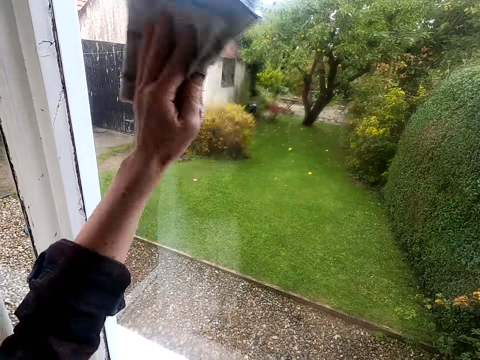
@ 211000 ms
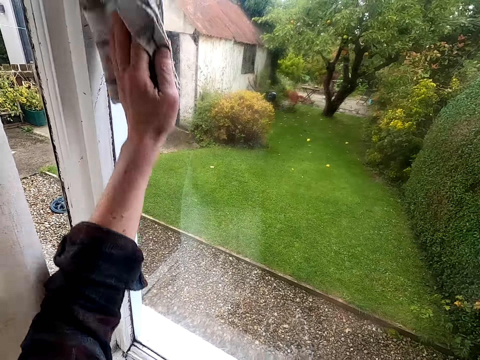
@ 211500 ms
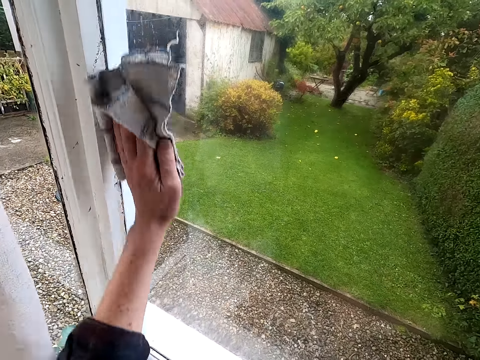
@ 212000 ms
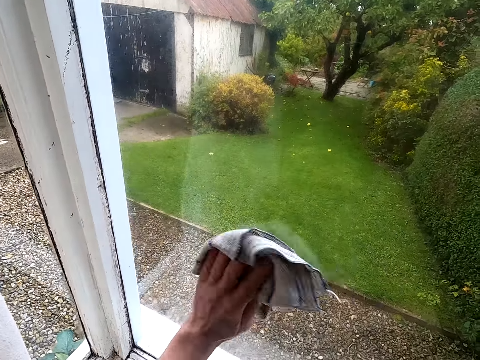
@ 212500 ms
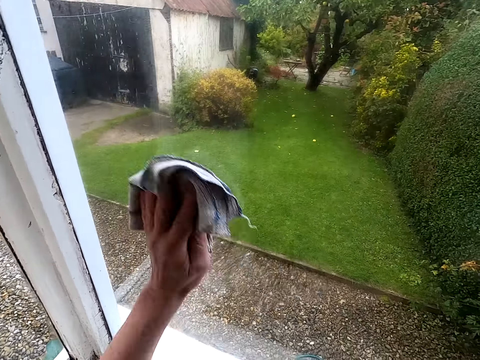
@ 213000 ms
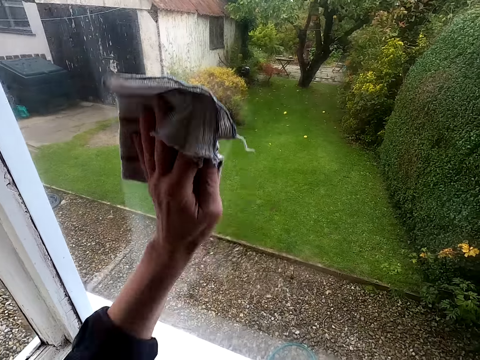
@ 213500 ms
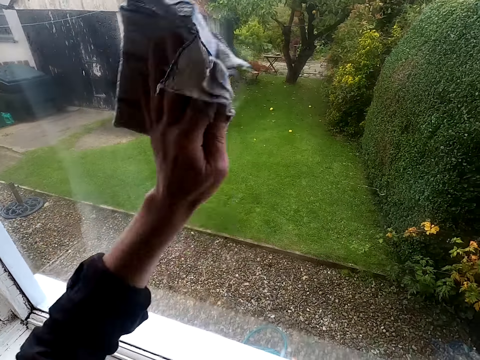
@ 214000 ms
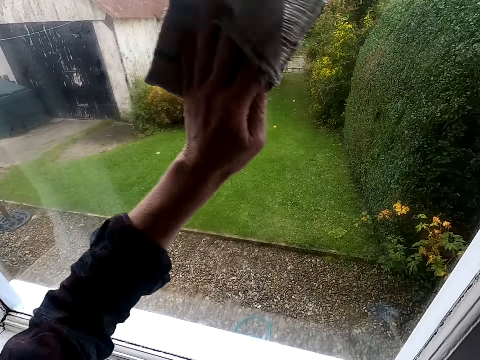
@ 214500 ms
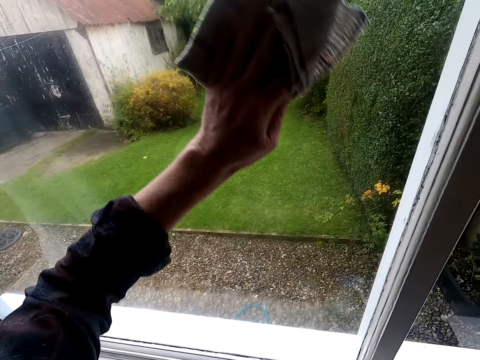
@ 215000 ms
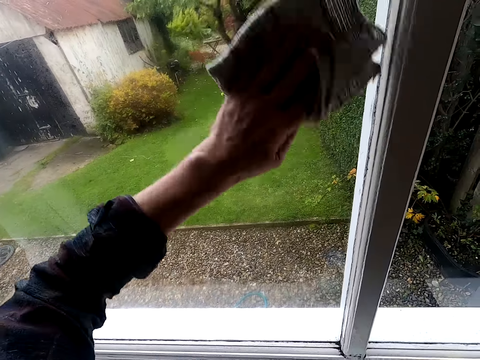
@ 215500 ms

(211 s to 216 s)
The camera wearer wipes a window glass with a kitchen towel.

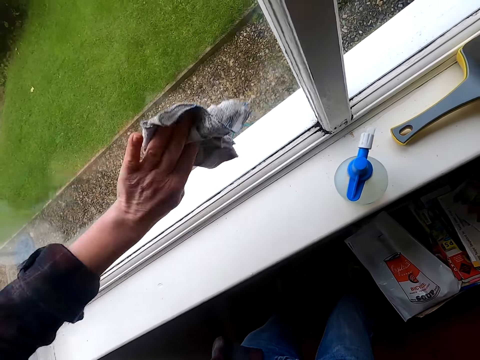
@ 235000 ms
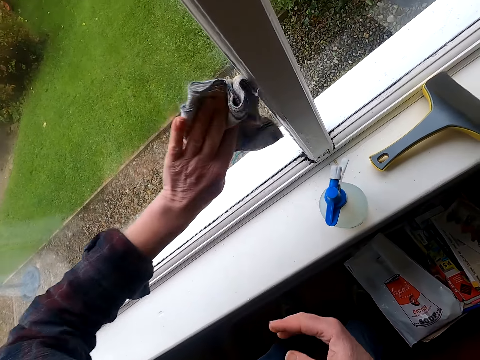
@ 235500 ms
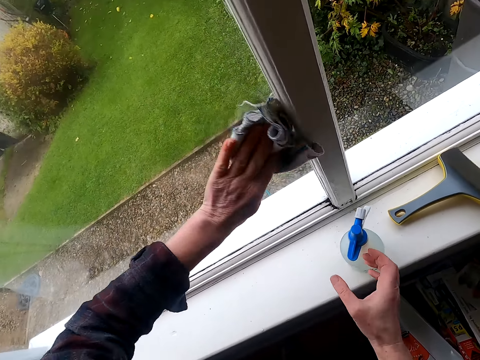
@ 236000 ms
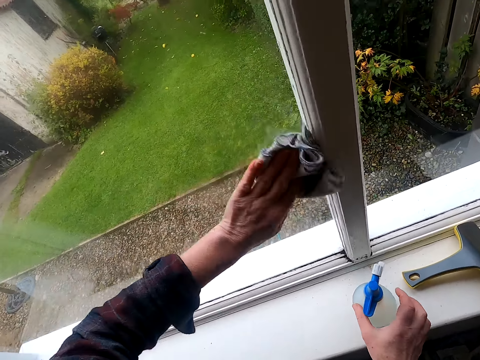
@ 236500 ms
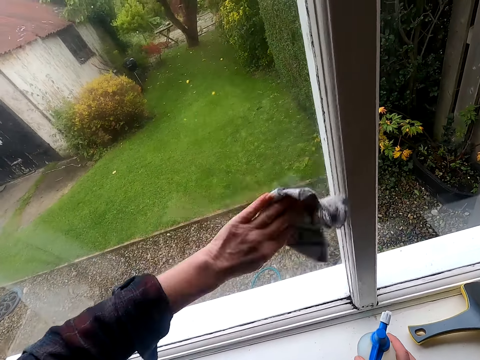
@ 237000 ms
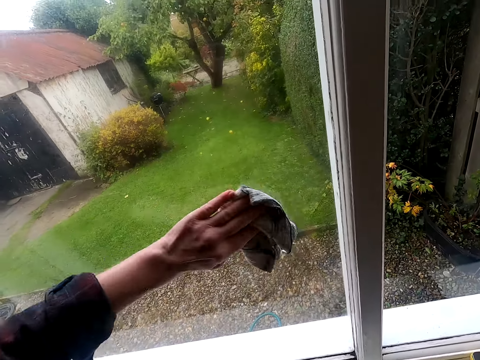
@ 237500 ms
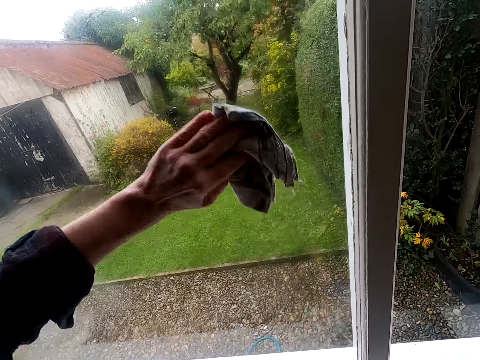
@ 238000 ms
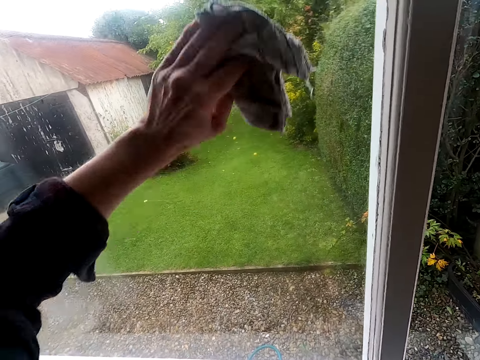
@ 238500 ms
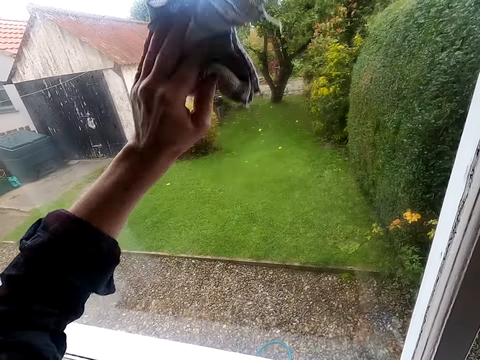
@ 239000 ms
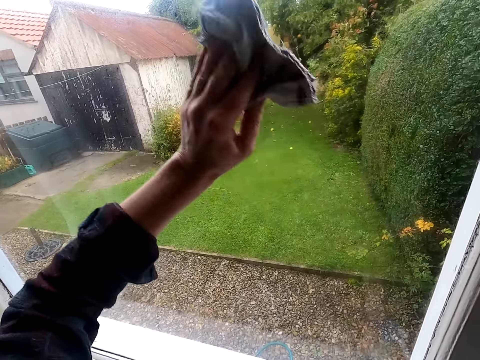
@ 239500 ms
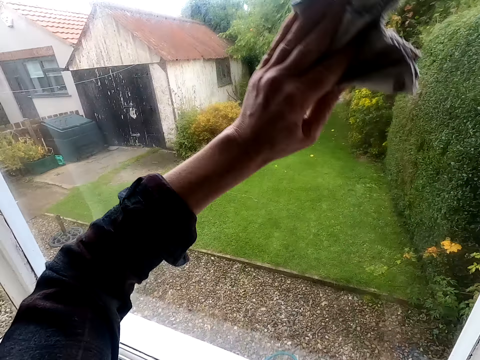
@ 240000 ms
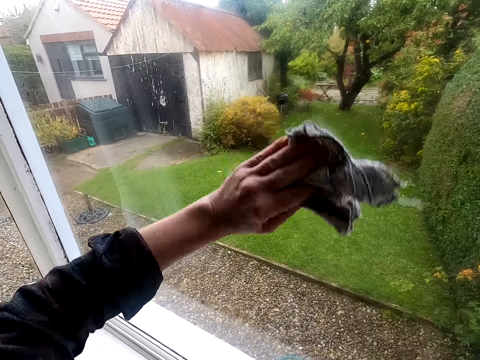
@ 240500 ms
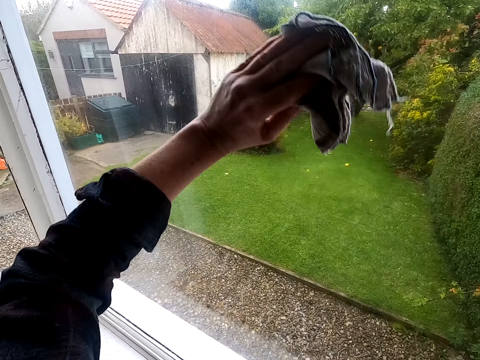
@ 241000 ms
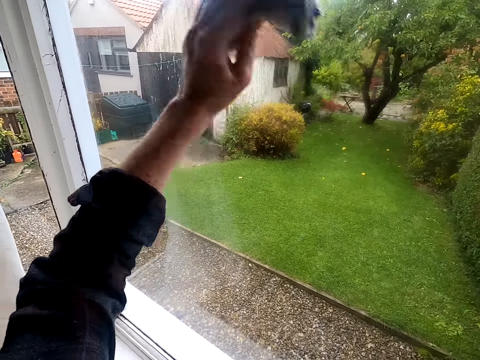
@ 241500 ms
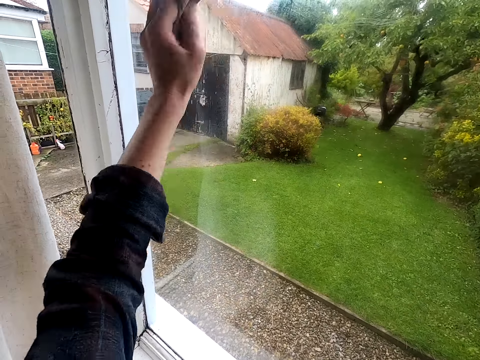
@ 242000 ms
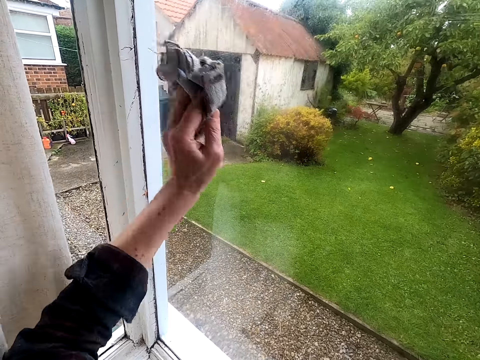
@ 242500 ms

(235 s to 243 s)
The camera wearer moves a bottle on a window. They hold the spray bottle. They wipe a window glass with a kitchen towel.

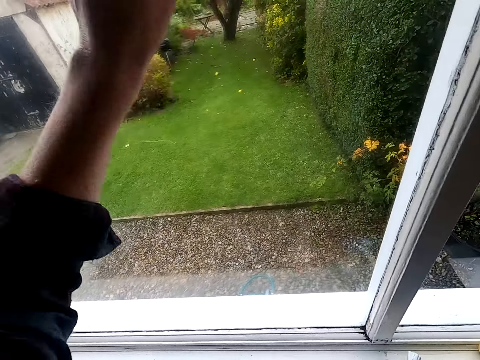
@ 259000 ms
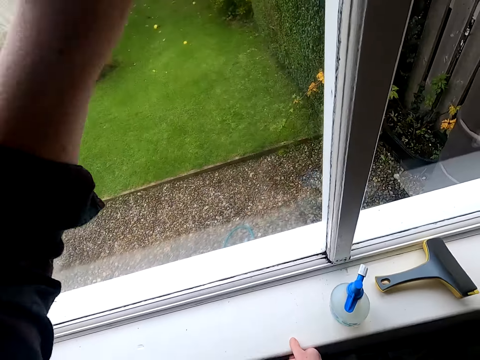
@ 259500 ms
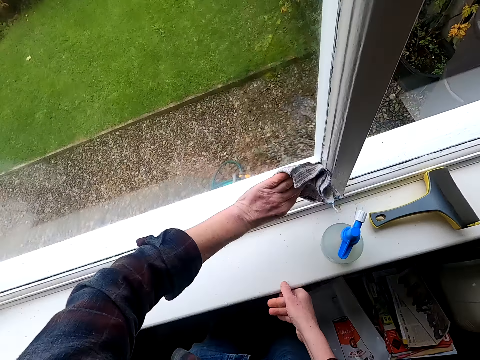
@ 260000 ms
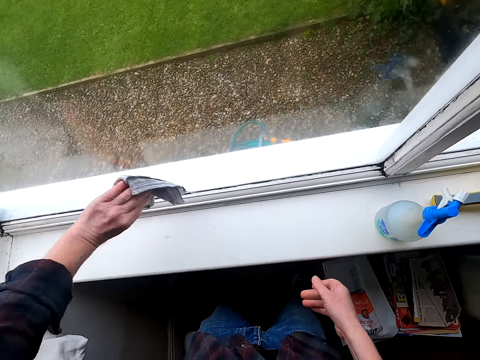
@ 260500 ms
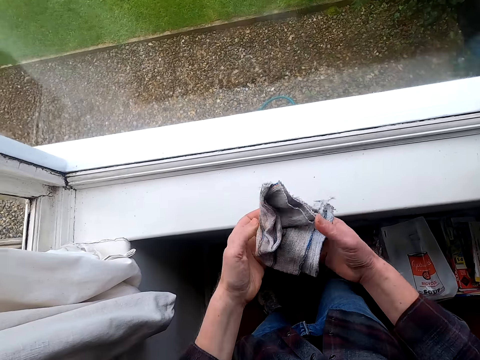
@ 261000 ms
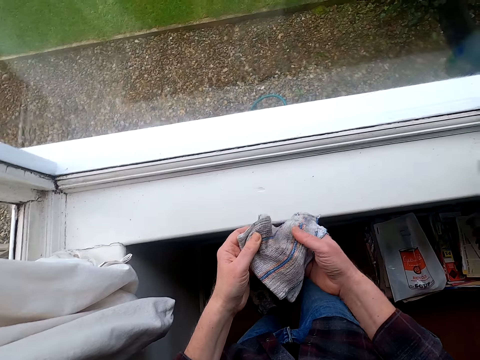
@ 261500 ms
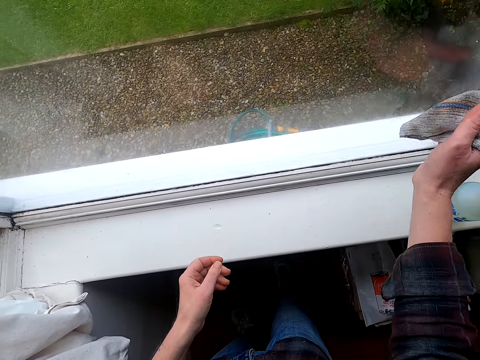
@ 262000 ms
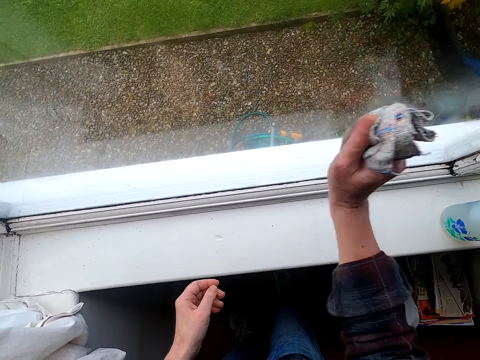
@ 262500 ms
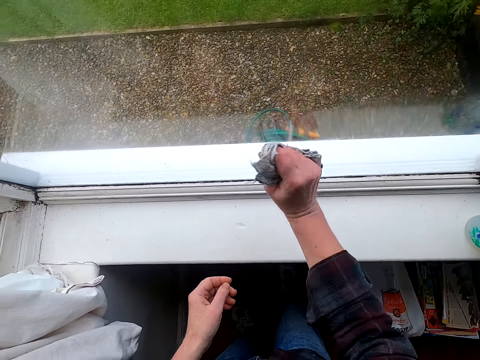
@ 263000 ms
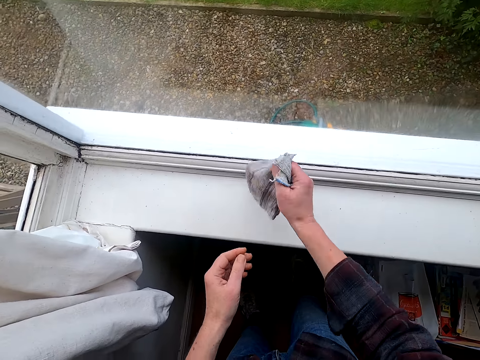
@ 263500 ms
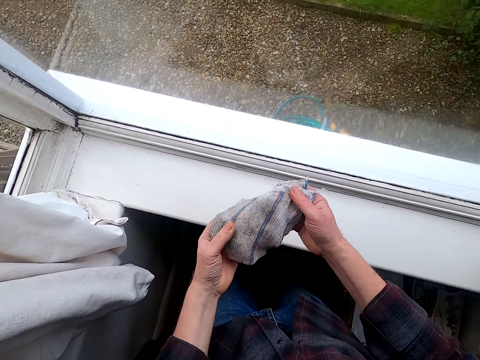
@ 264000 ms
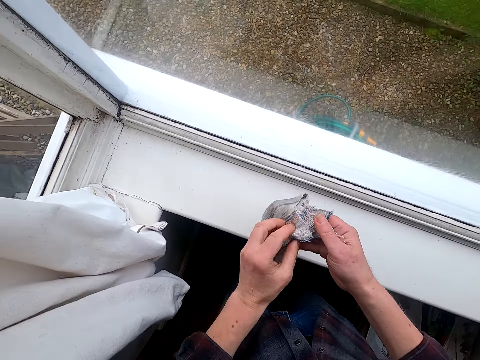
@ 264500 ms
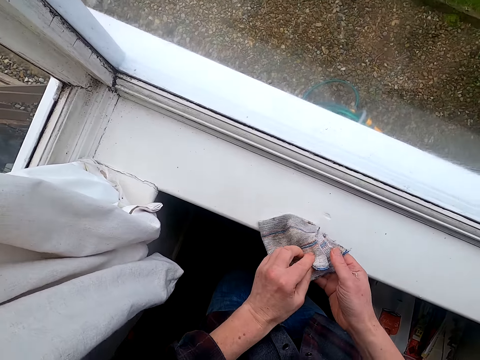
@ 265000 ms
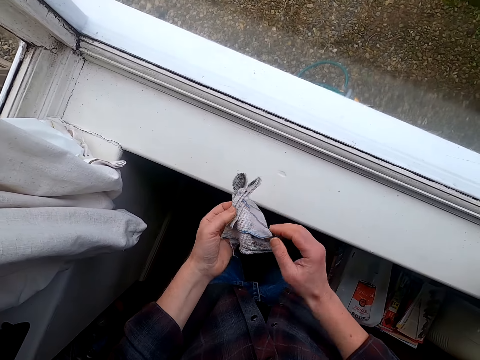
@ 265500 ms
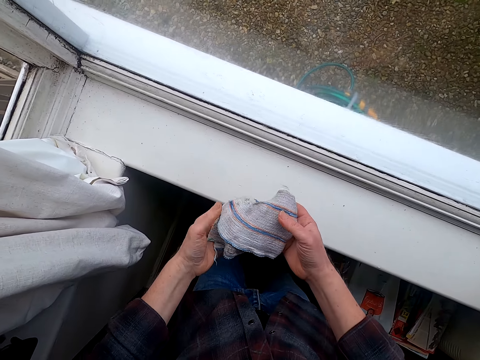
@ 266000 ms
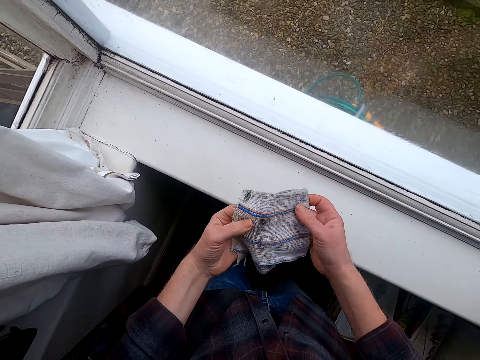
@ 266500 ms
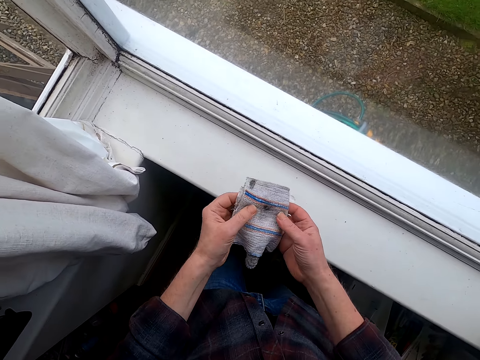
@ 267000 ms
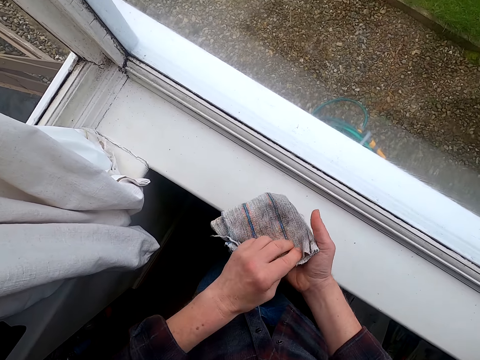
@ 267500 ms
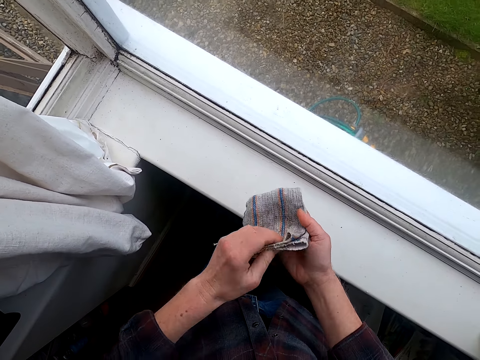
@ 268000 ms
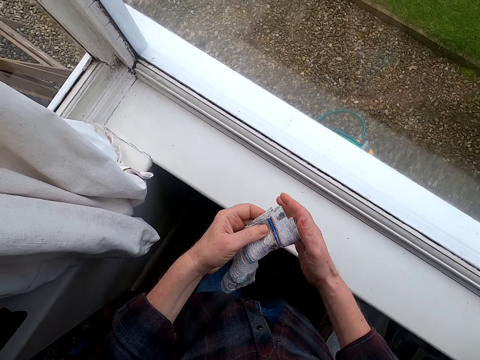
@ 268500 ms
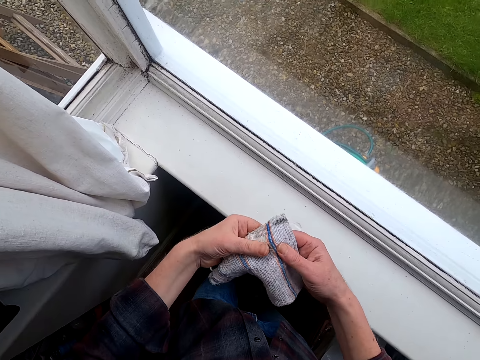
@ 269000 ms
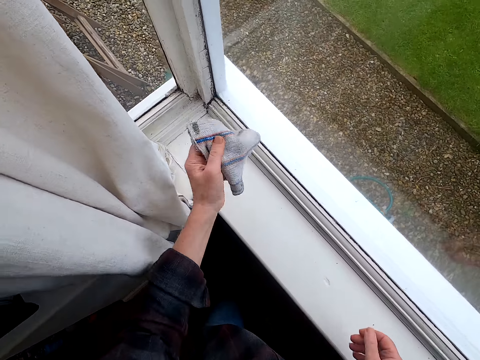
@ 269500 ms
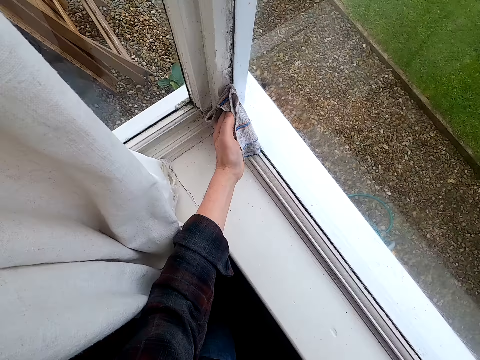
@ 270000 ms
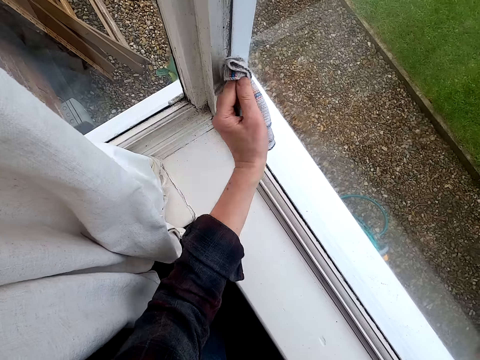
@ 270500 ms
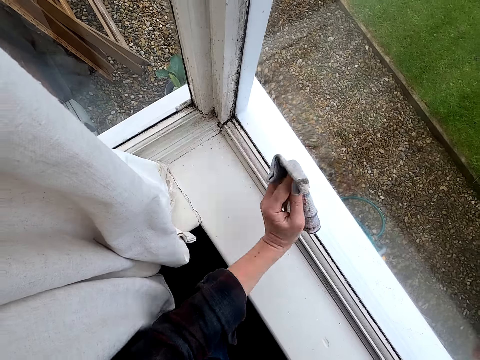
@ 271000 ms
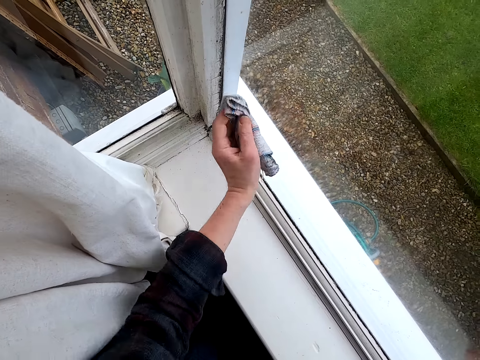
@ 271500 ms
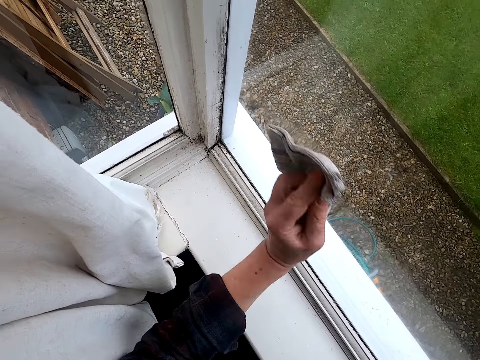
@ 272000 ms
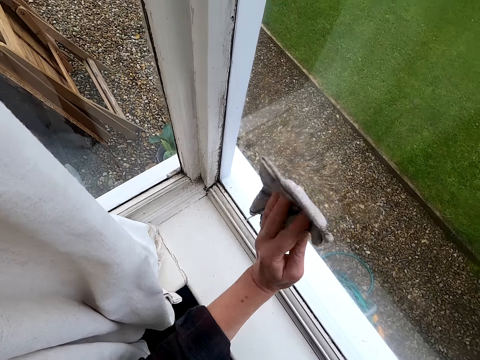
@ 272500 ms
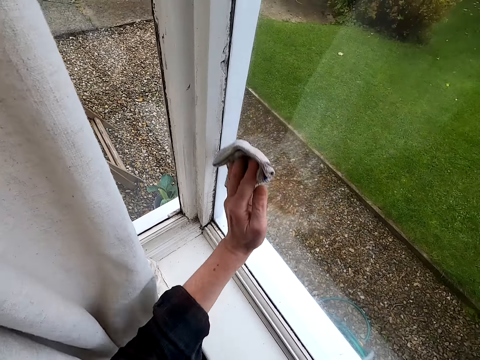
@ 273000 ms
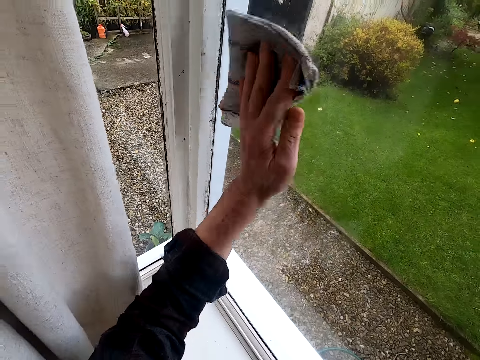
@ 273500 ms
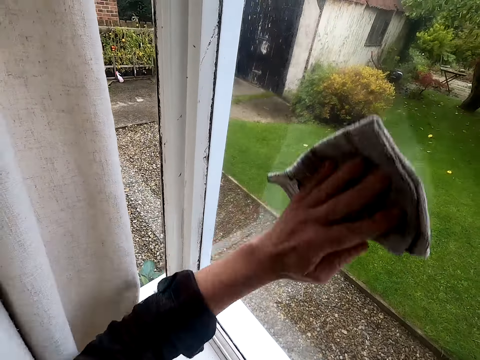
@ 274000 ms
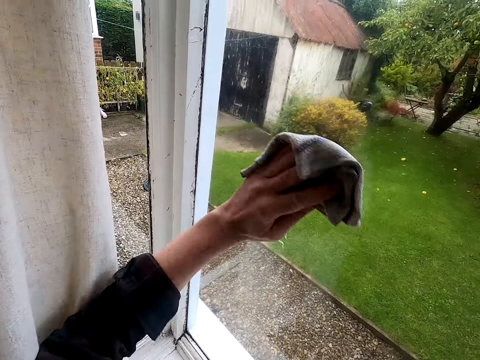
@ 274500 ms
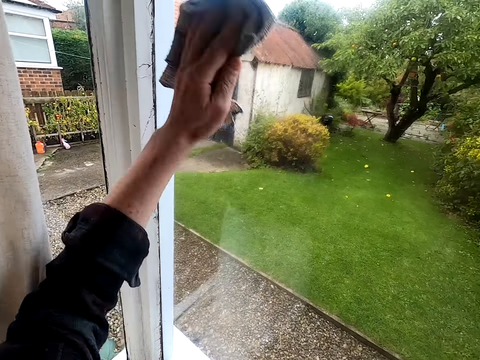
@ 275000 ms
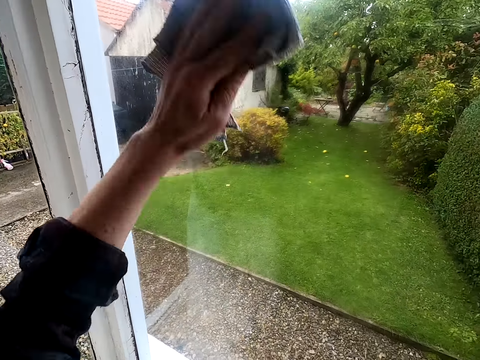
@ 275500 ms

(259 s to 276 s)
The camera wearer adjusts a kitchen towel on his hands. He looks at the cloth. He holds the cloth with the other hand. He wipes a window glass with the kitchen towel. He looks at the cloth. He adjusts the kitchen towel on his hands. He holds the cloth with the other hand. He wipes the window glass with the kitchen towel.
